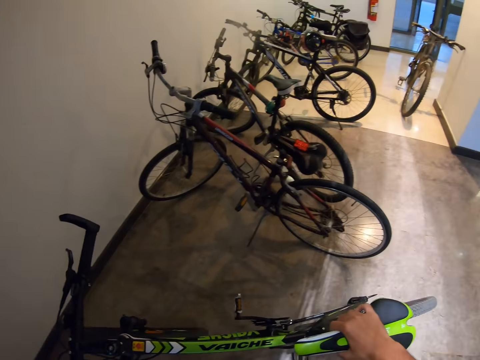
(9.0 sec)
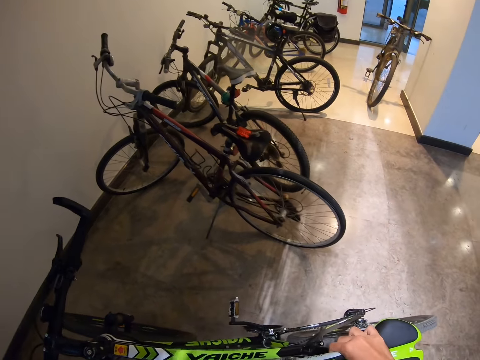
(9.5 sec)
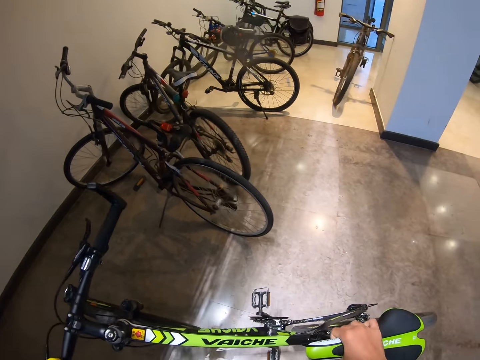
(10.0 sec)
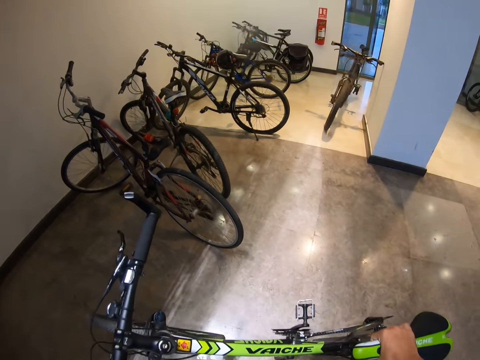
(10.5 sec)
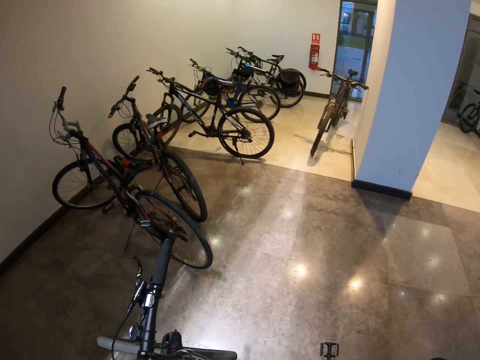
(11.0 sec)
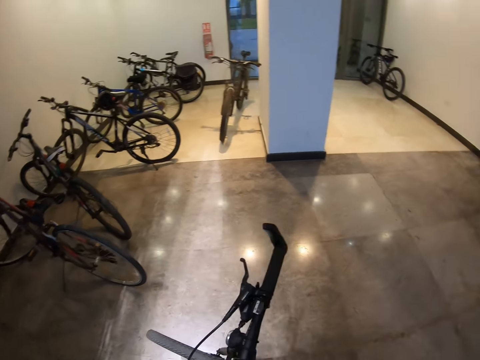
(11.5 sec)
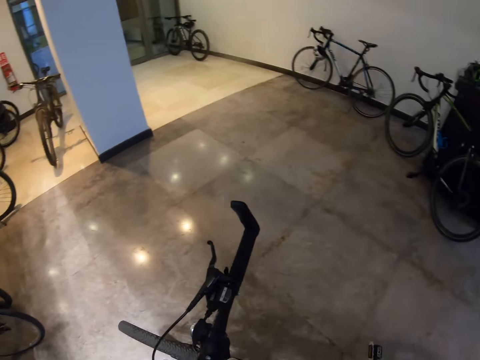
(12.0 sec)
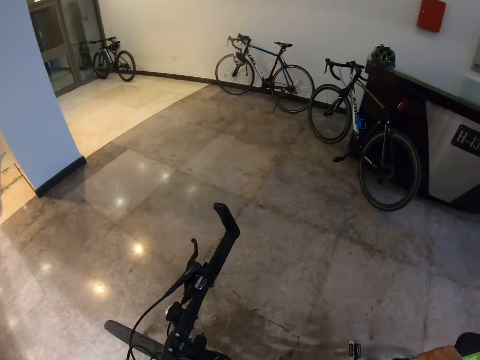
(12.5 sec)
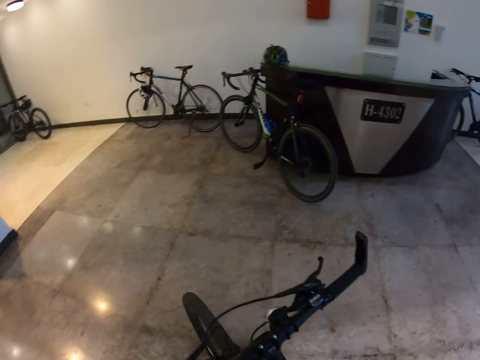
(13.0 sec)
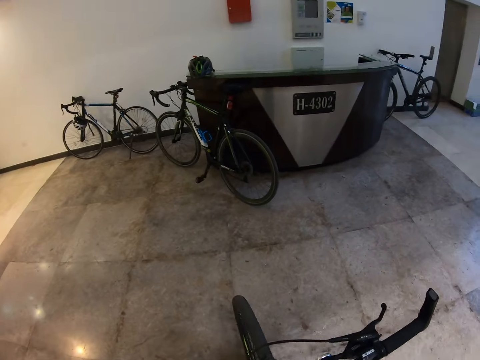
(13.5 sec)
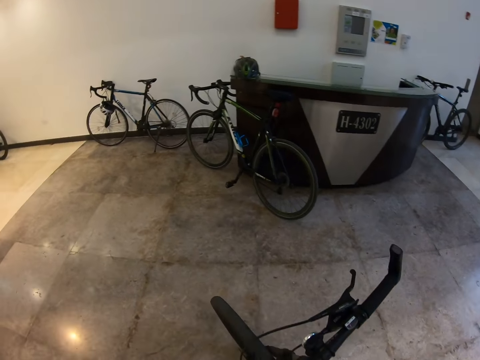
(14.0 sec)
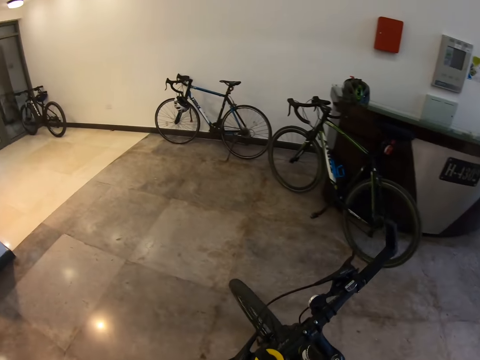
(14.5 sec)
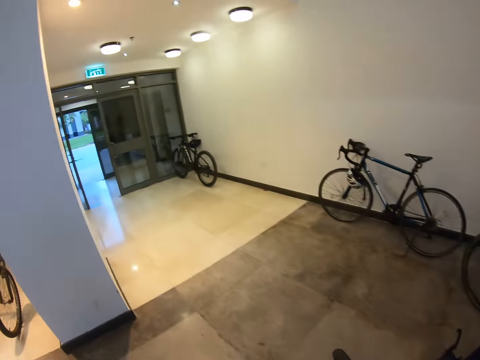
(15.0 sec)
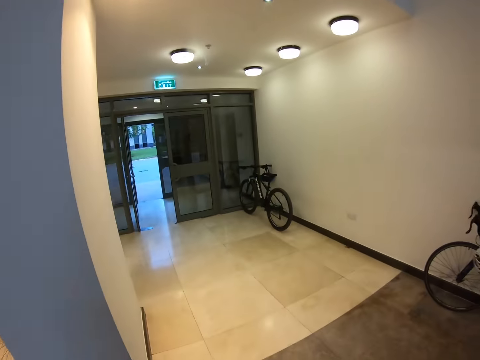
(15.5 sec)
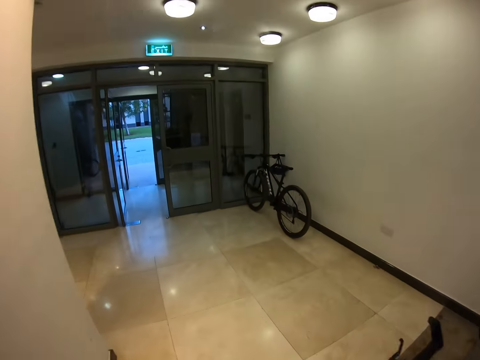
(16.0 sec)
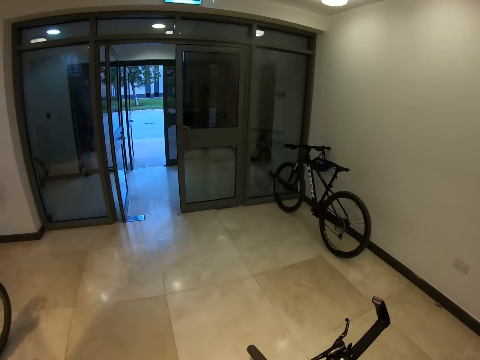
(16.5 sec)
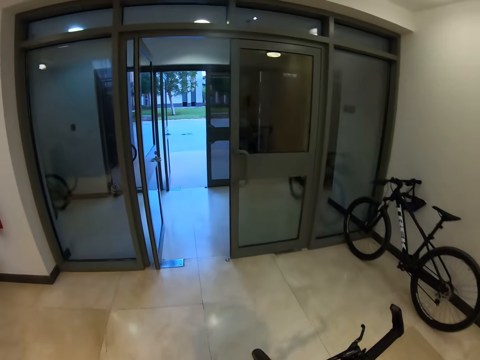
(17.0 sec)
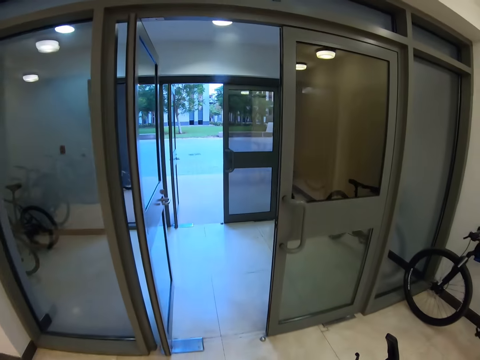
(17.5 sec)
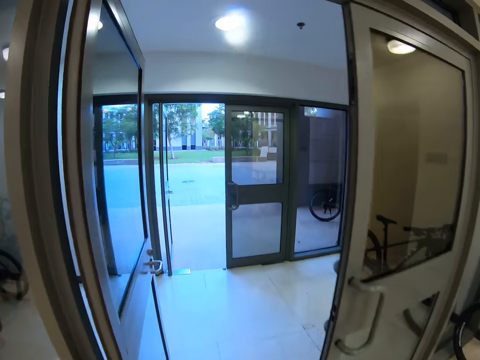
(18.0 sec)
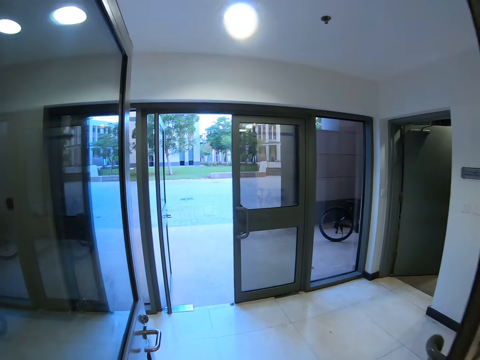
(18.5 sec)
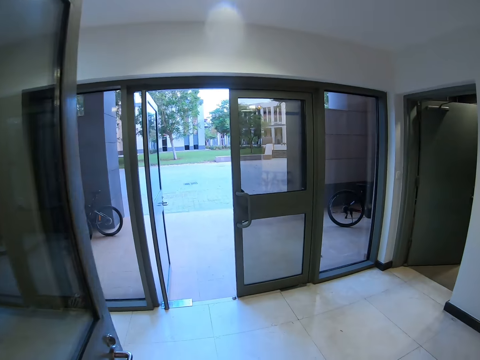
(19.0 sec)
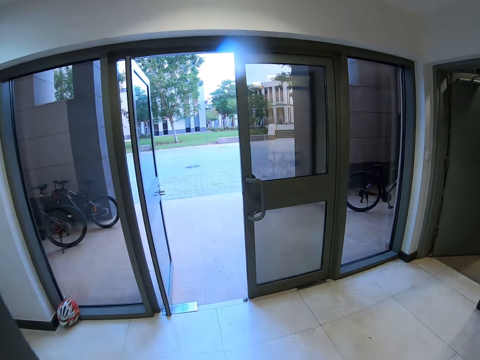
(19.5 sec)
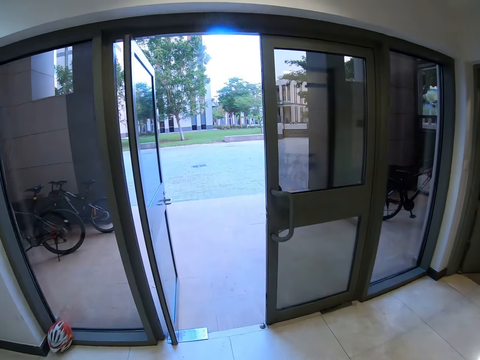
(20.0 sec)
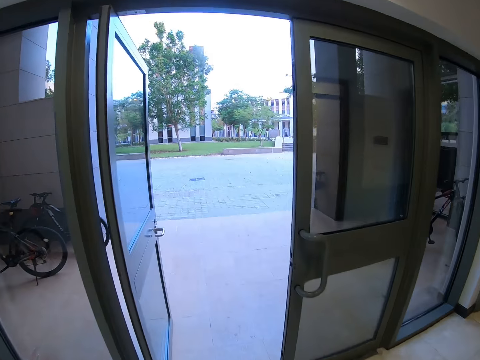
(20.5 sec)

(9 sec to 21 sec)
The camera wearer takes a bicycle. They walk with the bicycle. They cycle towards the exit.

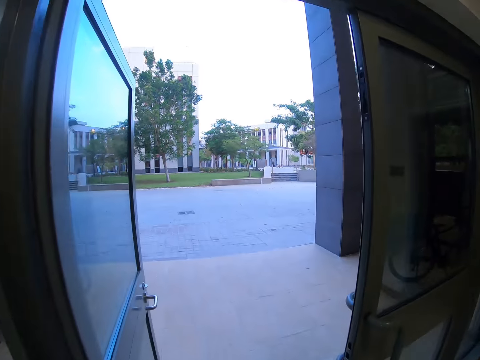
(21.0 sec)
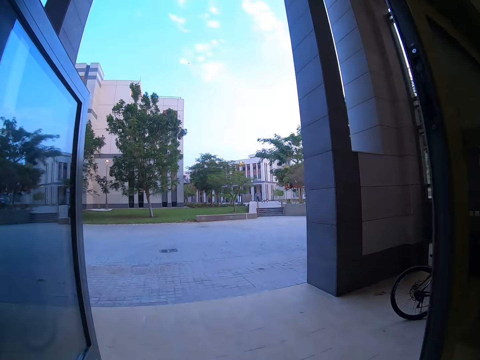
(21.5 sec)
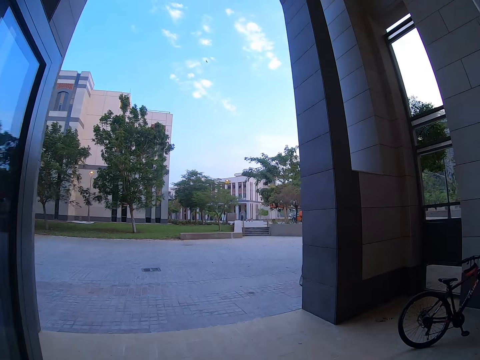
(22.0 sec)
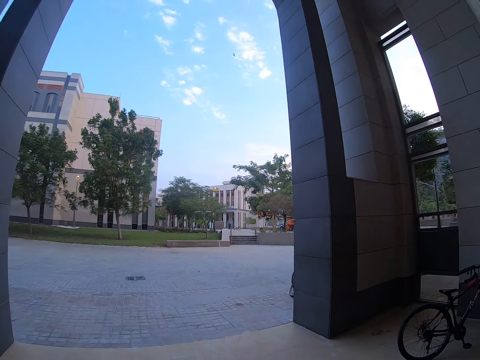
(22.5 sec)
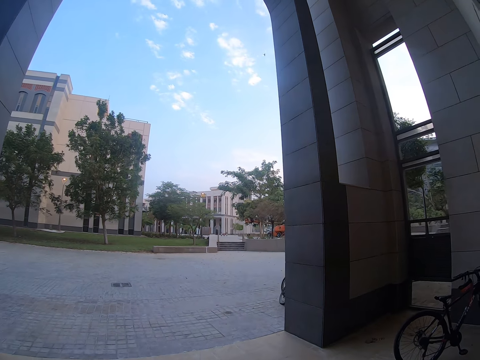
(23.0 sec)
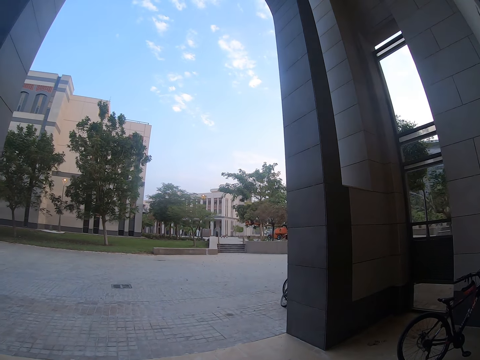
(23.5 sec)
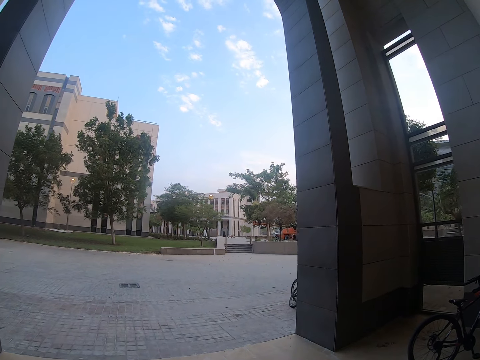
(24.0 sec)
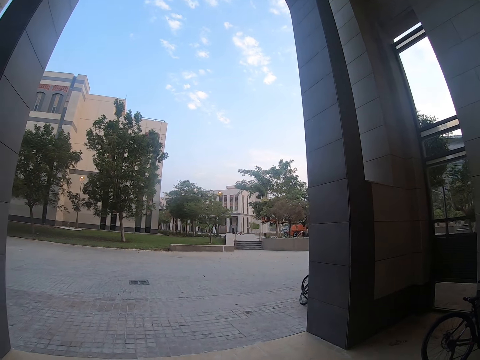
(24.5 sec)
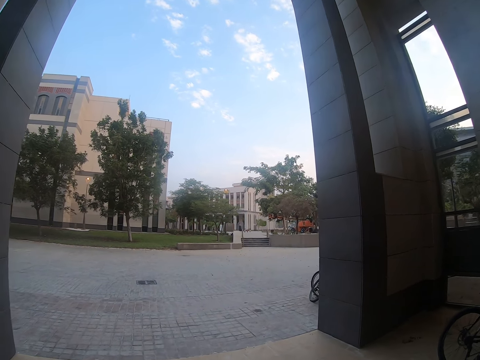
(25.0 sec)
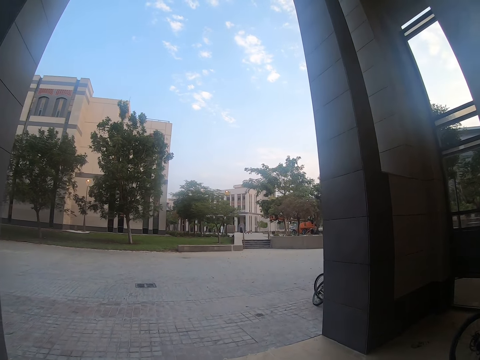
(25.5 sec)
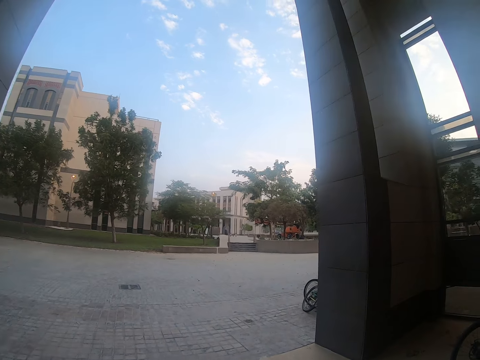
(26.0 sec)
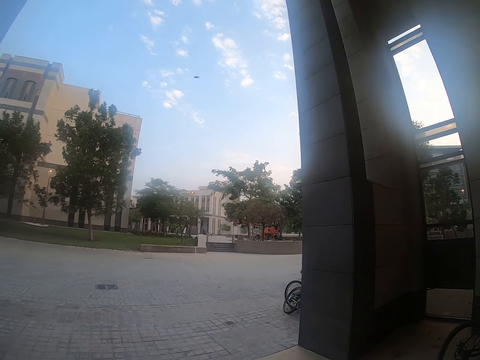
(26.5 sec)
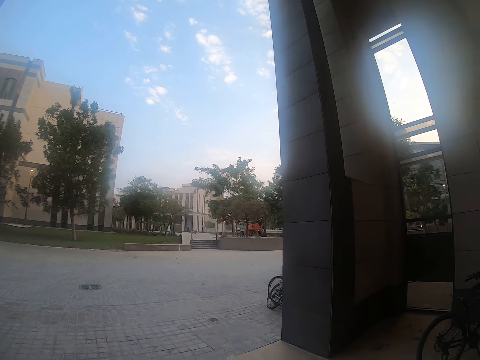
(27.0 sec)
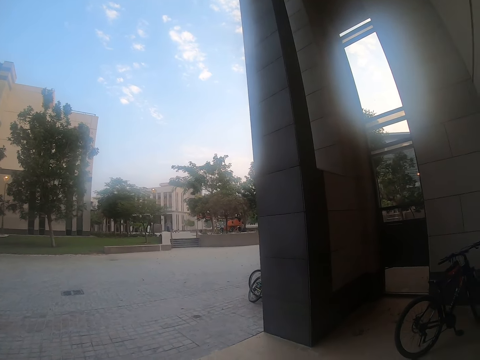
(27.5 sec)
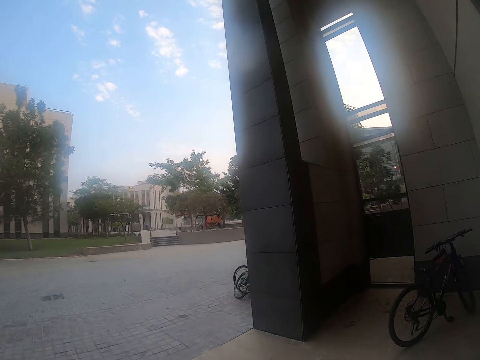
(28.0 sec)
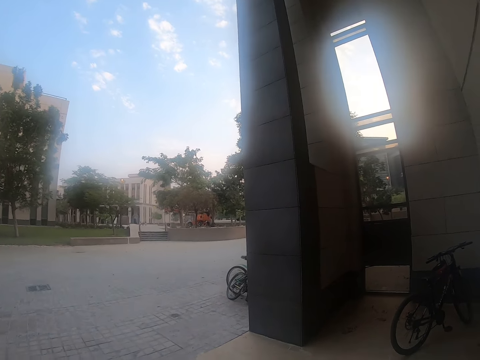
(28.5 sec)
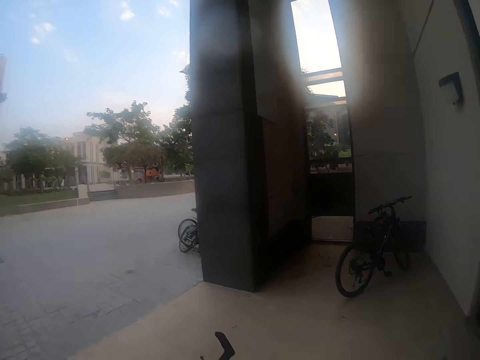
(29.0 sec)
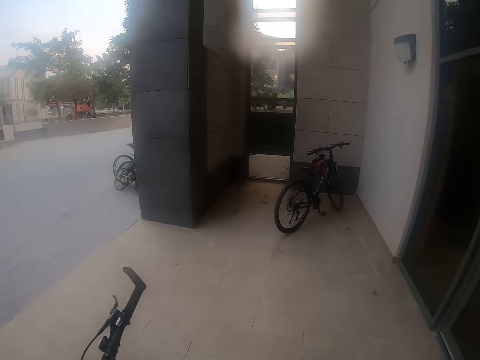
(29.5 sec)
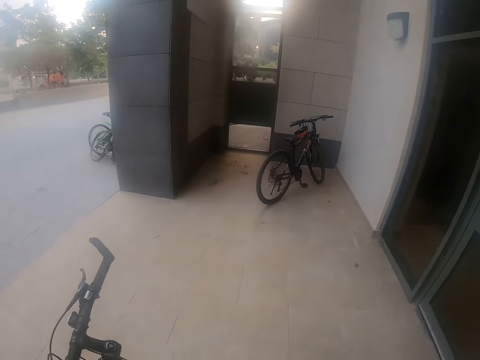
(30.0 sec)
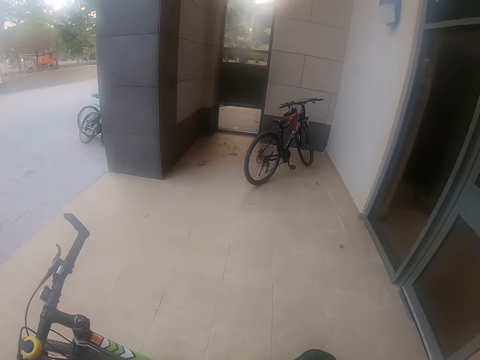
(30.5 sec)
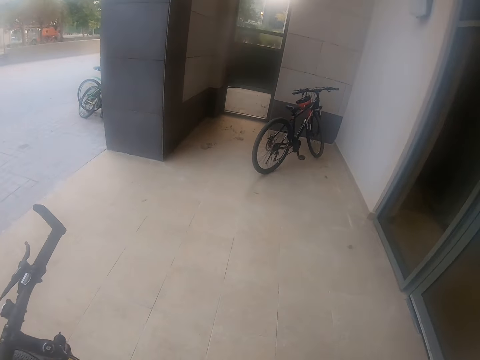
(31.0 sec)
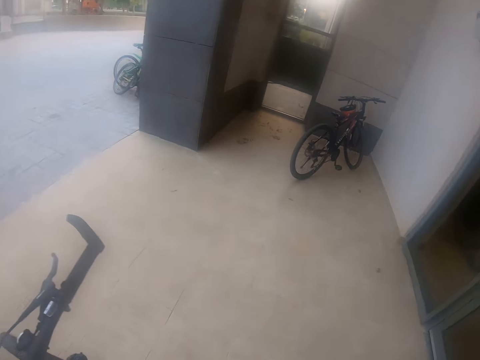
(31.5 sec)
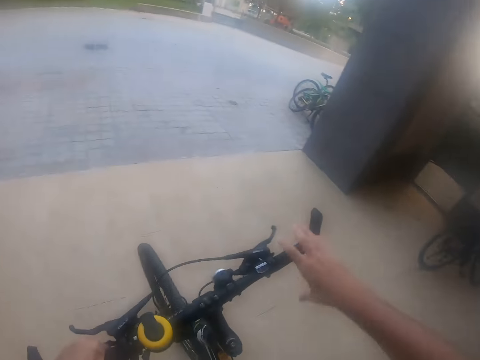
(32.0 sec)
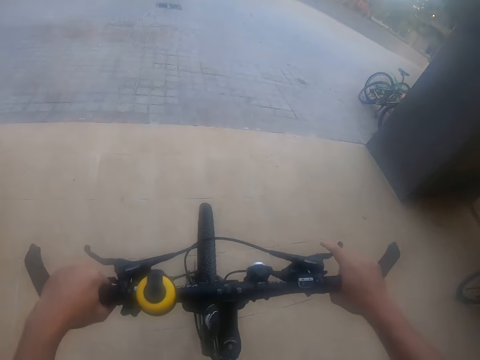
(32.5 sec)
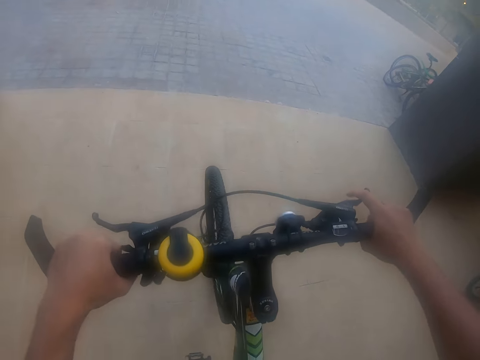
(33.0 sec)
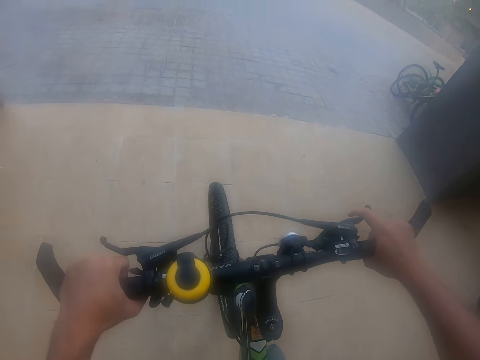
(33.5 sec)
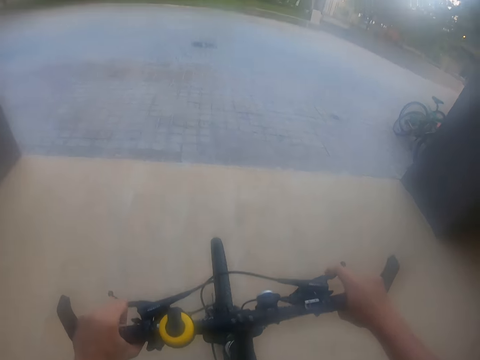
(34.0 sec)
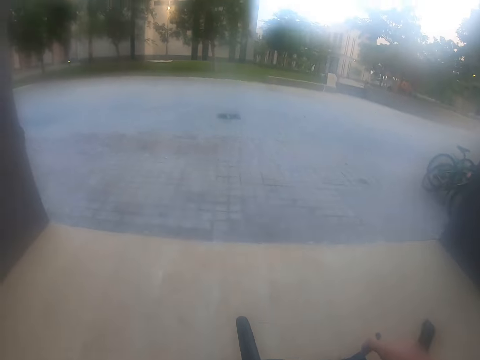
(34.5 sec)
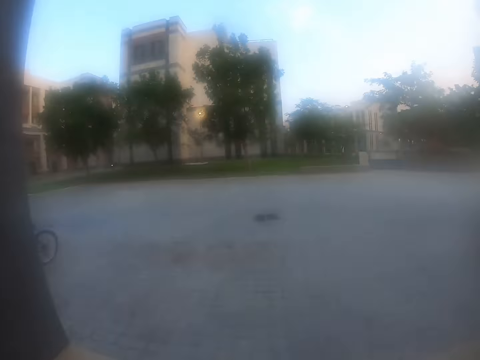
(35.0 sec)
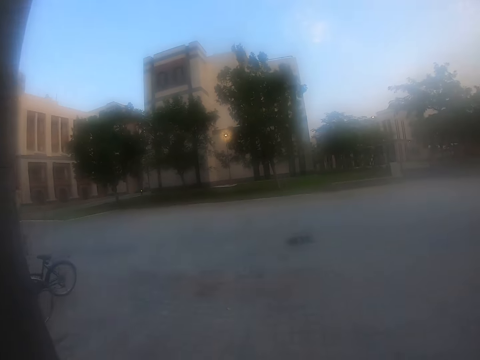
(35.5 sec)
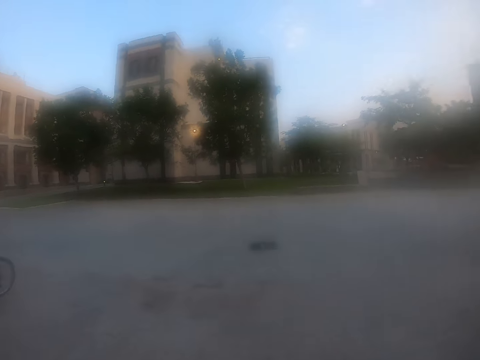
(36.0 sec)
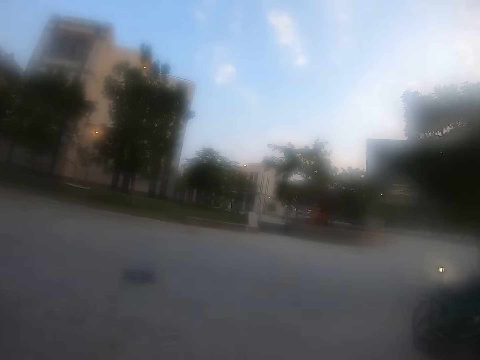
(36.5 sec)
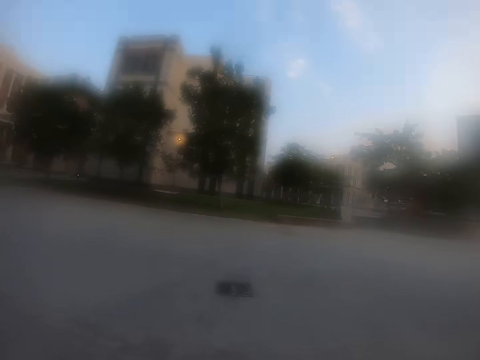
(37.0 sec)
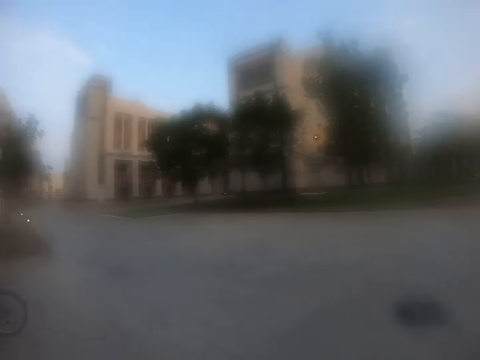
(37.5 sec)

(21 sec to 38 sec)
The camera wearer stands at the door. They look around. They climb a bicycle. They cycle around the building.
